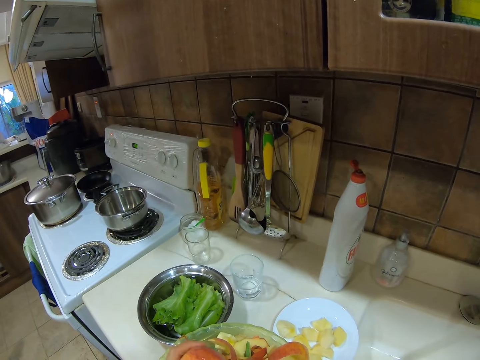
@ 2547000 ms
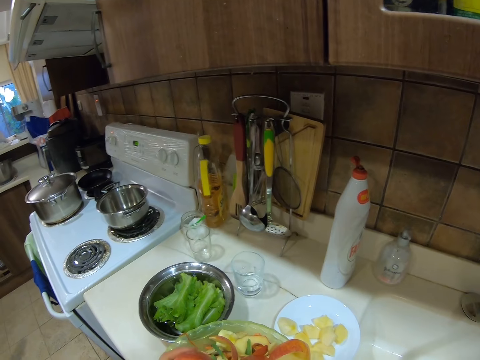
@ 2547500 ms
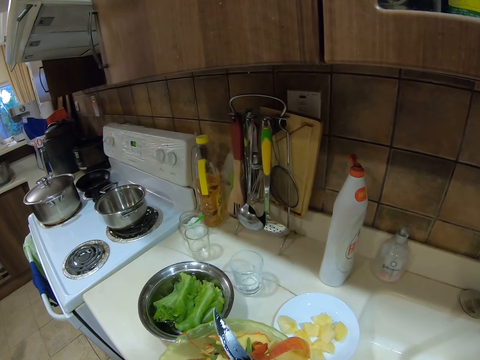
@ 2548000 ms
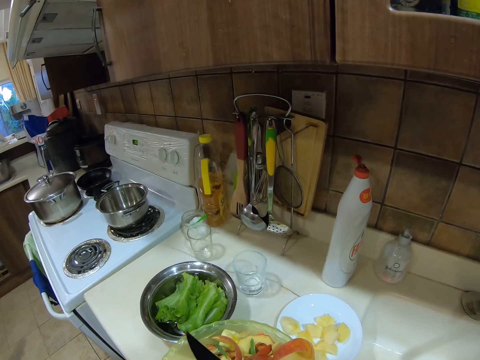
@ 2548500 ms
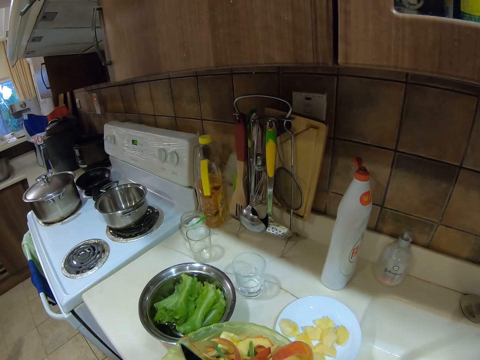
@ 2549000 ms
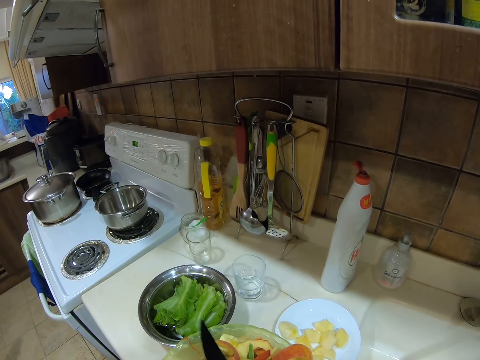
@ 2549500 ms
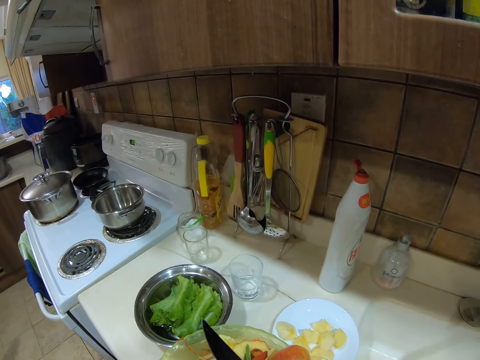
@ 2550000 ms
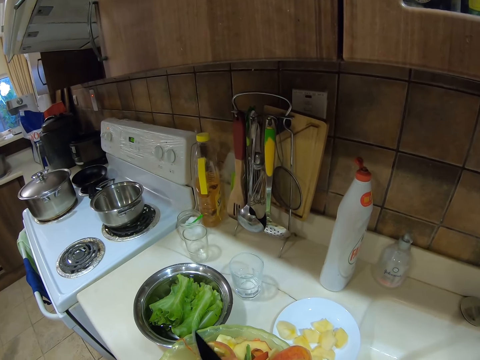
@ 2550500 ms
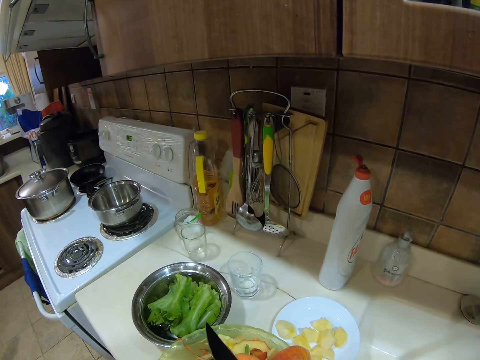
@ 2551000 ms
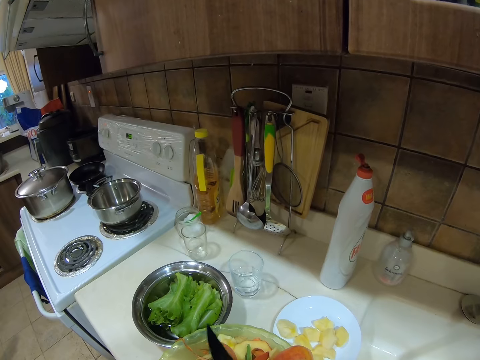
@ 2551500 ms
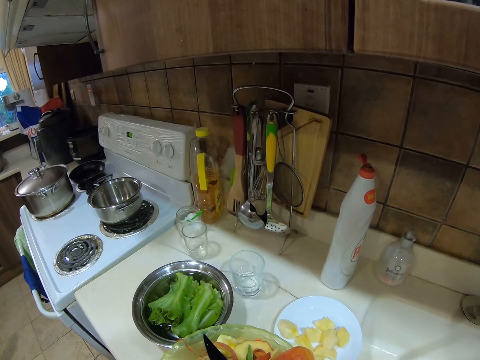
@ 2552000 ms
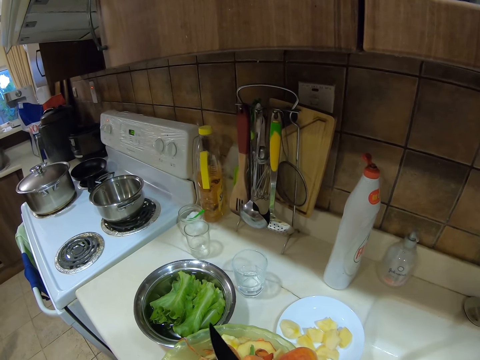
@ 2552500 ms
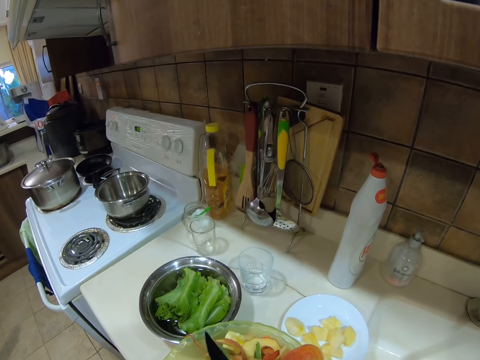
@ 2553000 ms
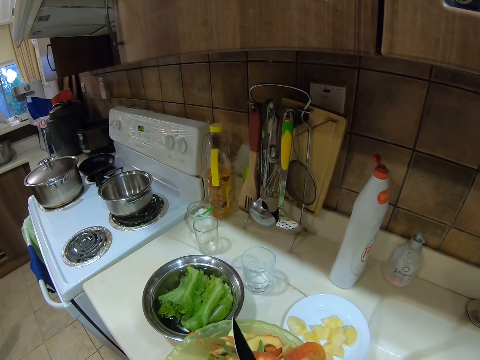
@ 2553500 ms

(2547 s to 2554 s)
The camera wearer peels the apple.

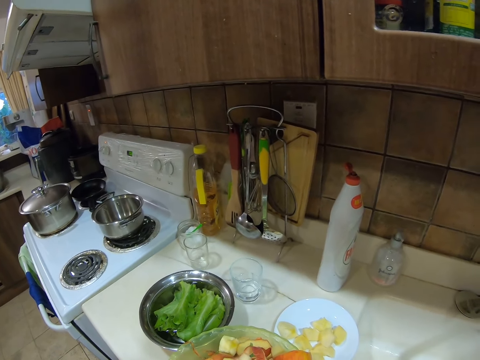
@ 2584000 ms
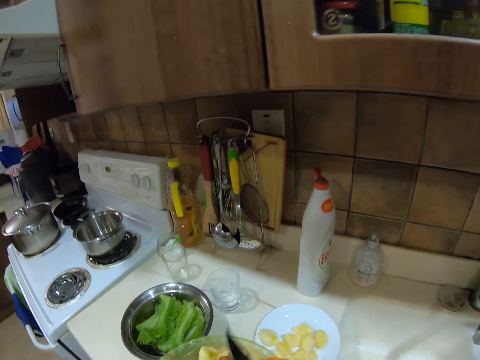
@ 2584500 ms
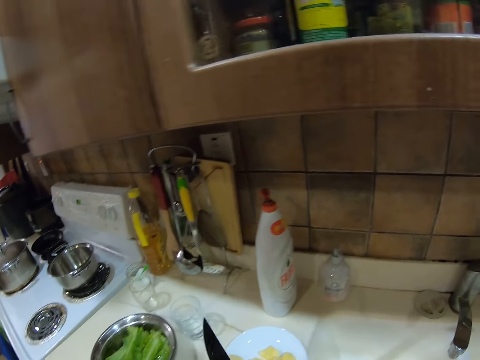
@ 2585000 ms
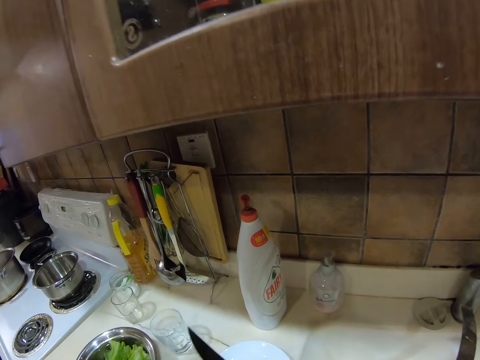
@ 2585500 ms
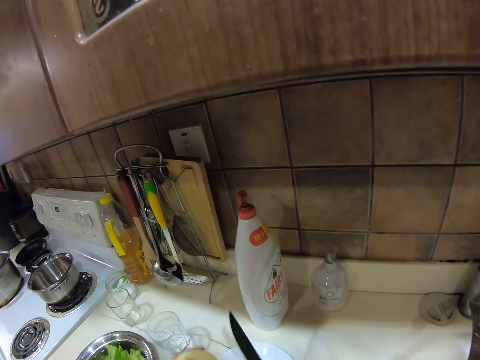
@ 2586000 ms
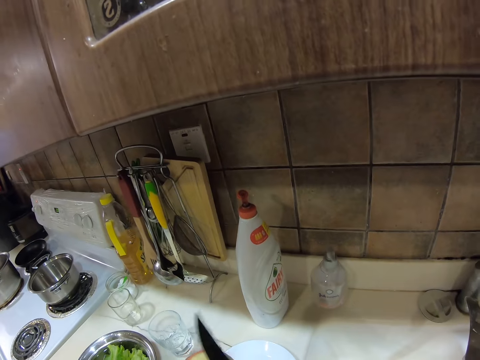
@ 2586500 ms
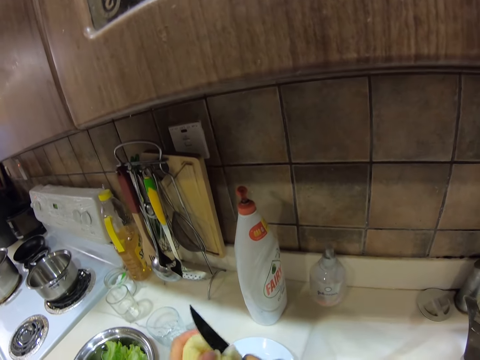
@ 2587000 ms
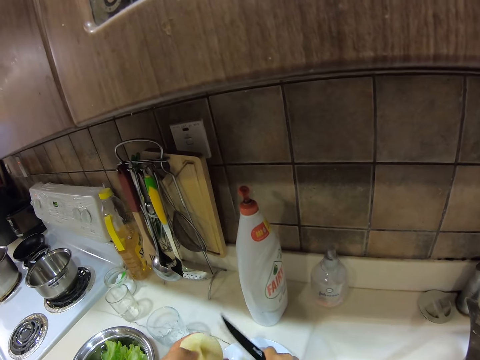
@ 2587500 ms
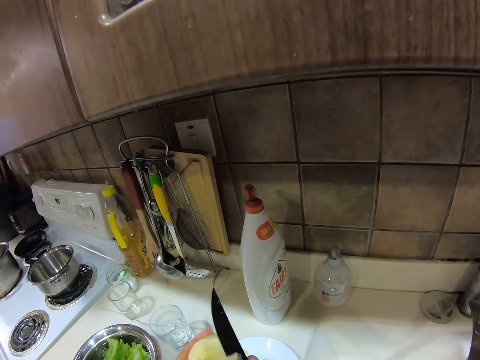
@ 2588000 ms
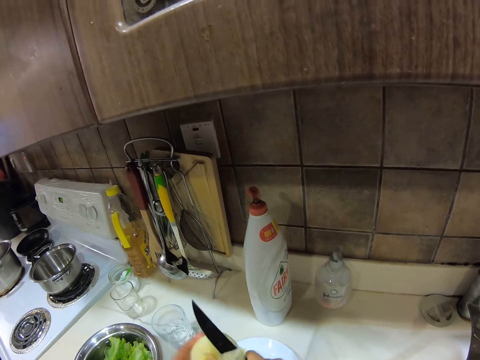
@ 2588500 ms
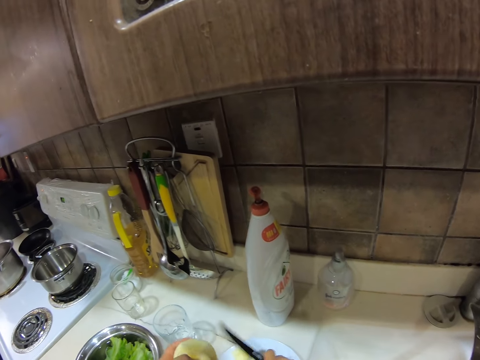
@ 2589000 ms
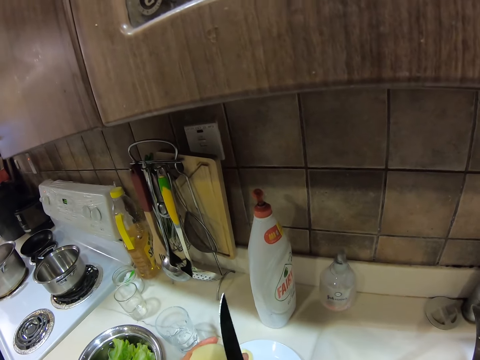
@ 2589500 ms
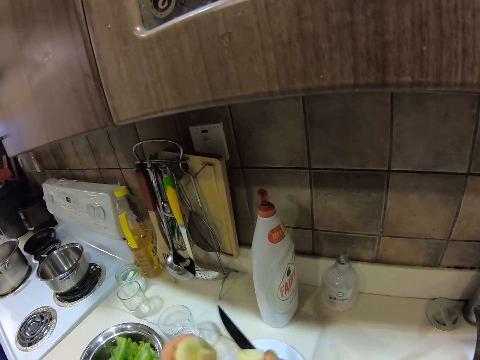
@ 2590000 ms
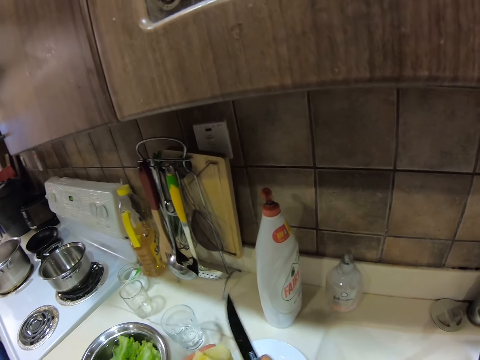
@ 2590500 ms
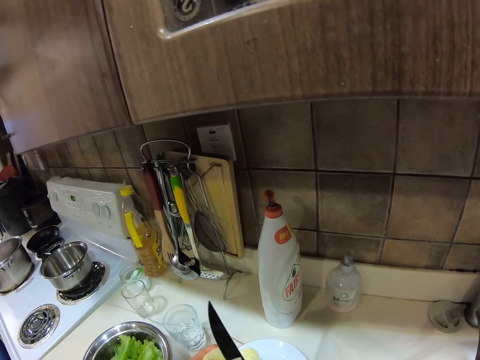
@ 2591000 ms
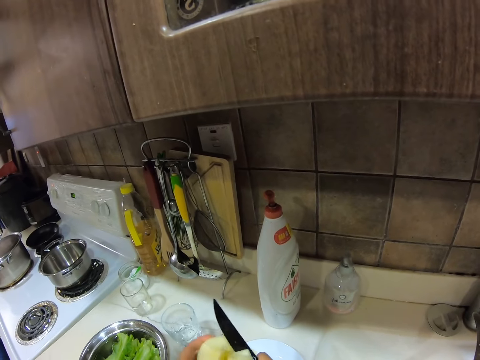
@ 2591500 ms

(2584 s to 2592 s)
The camera wearer cuts the apple in her left hand into the plate on the counter with the knife in her right hand. She places the apple piece on the plate.

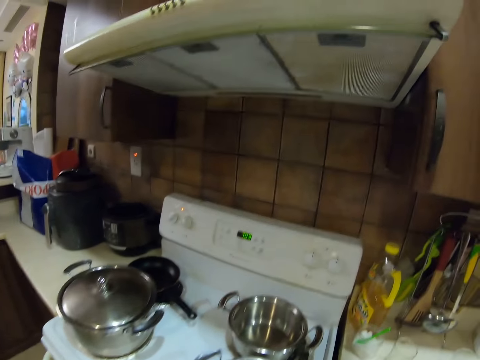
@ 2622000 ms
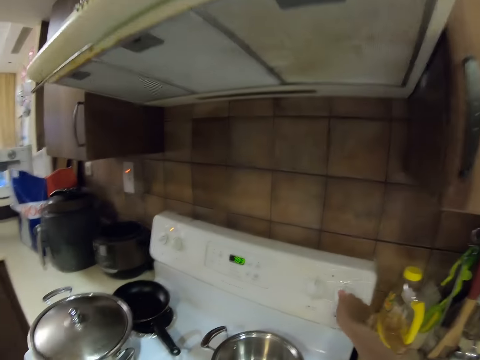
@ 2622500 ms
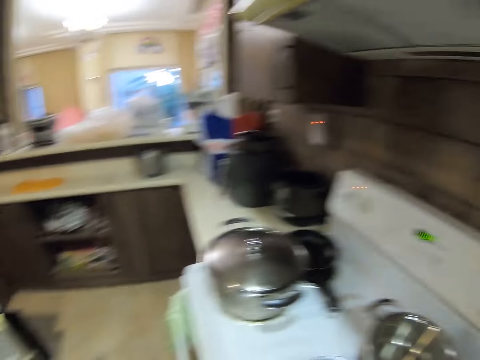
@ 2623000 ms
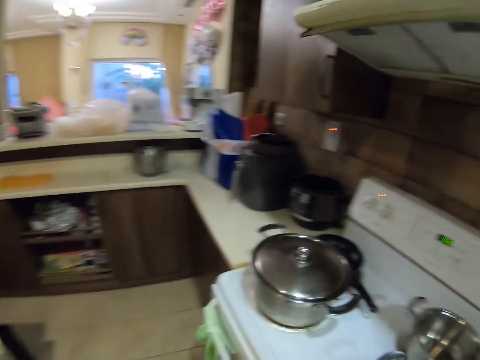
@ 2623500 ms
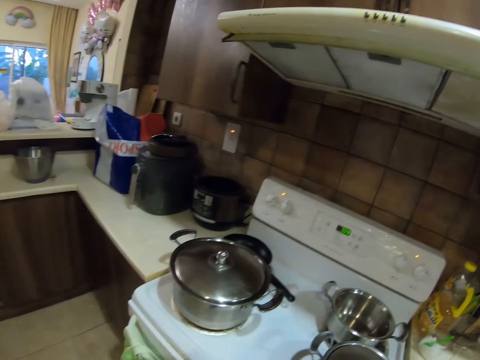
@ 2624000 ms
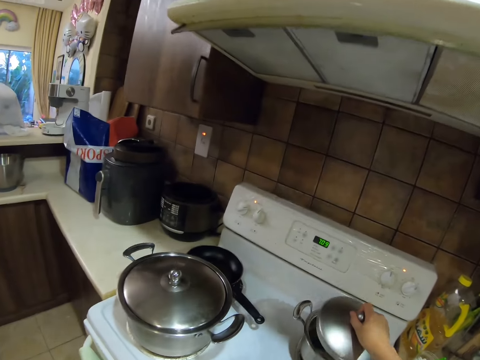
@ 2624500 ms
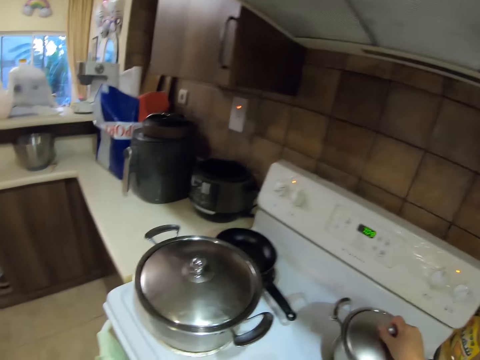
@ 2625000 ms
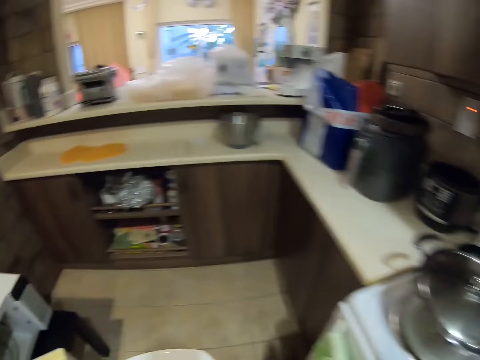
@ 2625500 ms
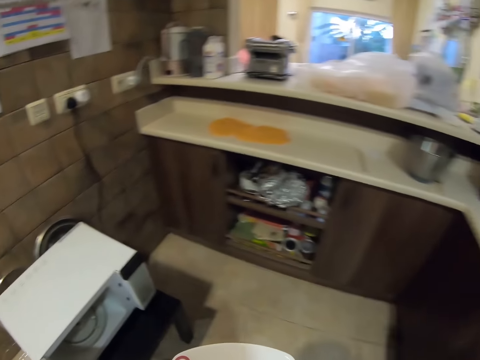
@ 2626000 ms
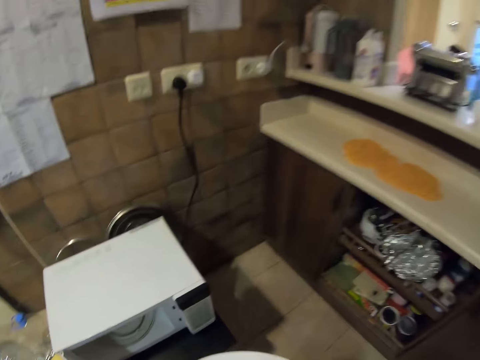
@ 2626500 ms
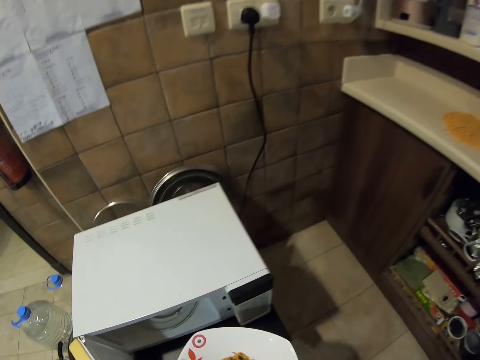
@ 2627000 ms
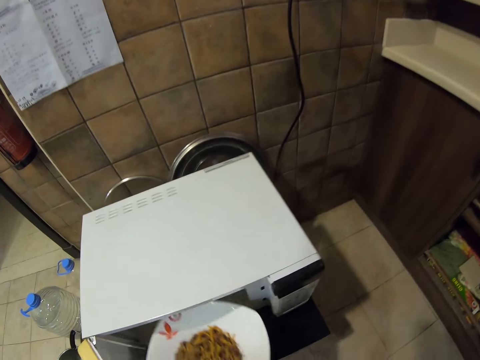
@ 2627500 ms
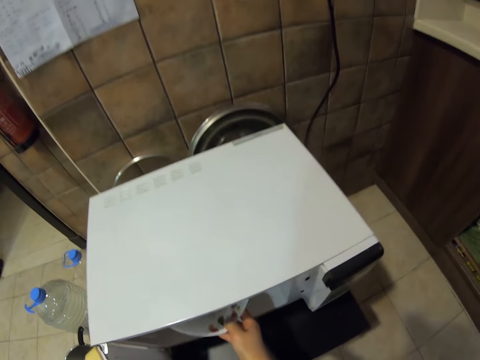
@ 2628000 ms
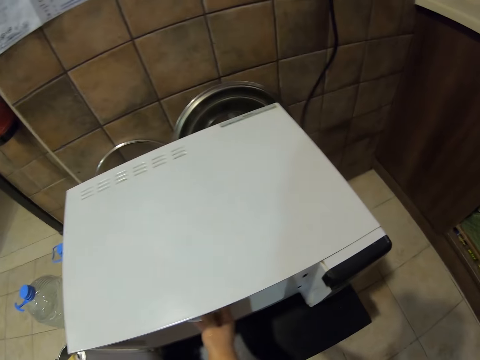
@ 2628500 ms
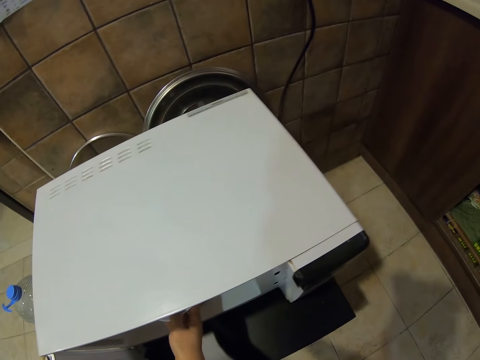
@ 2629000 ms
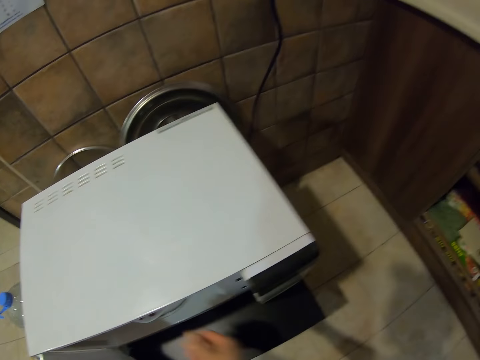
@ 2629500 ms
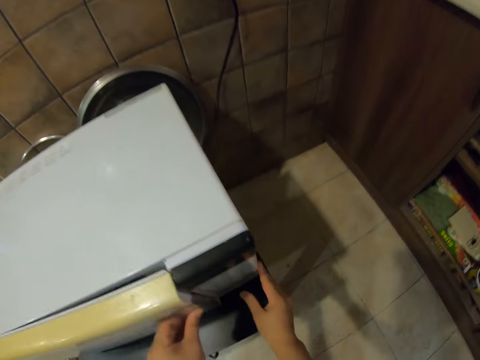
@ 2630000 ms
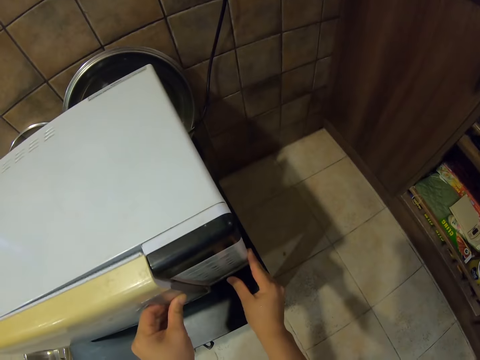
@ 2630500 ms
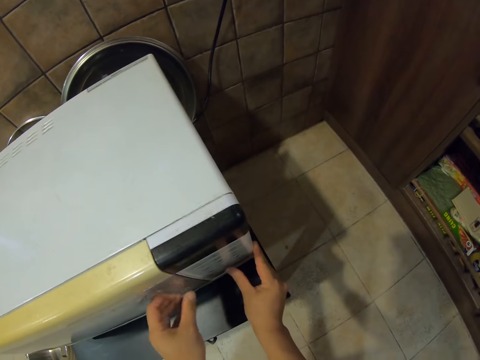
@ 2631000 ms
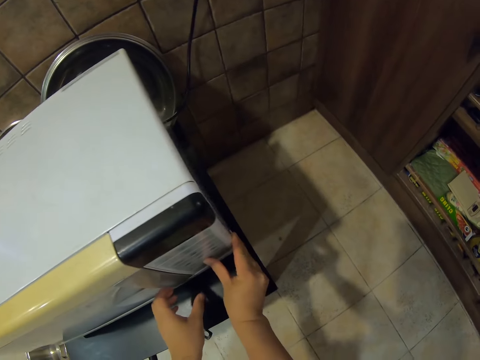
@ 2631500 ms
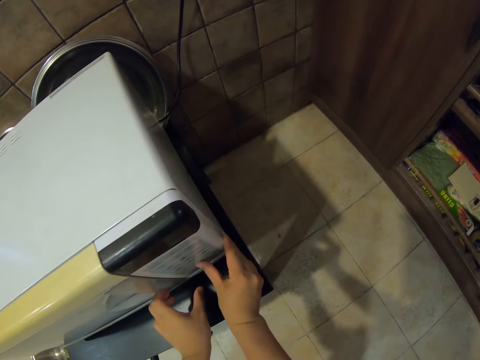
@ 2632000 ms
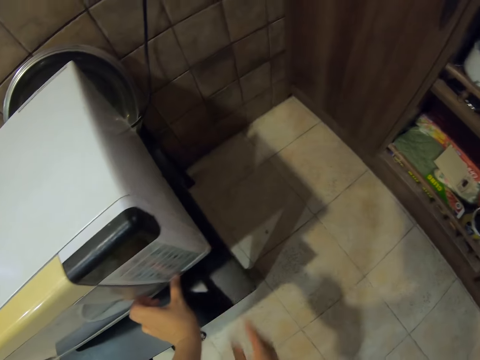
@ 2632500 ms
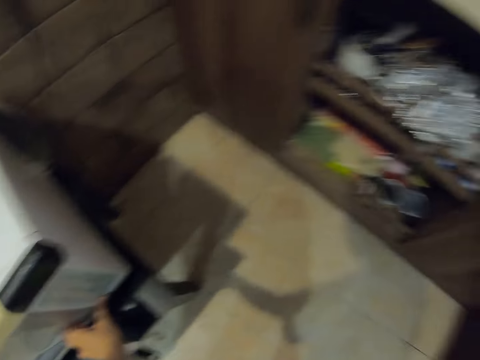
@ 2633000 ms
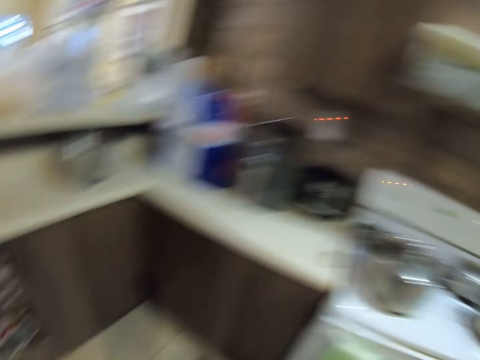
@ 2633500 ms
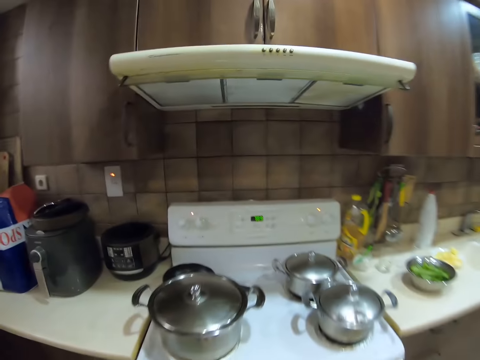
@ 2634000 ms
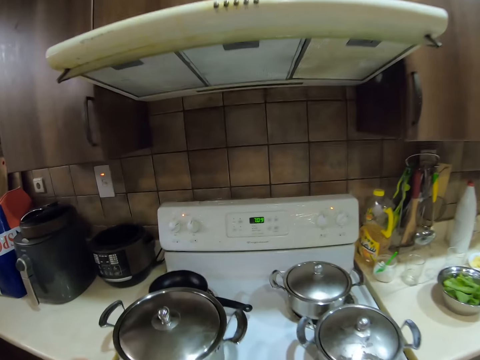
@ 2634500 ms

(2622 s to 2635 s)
The camera wearer switches on the cooker with her right hand. She moves her hand forward, moves her hand down. She covers a small pot on the cooker with a lid in her right hand. She moves the lid forward. She moves. She places the ceramic plate inside a microwave with her right hand. She closes the microwave with her left hand. She moves her hand. She operates the microwave with her hands. She holds the microwave. She moves her hand down. She presses the microwave button. She moves her hand down again and presses the microwave button again. She turns.
